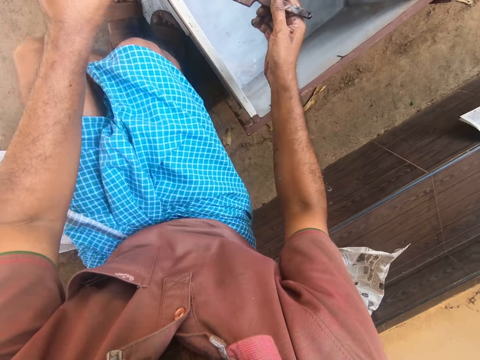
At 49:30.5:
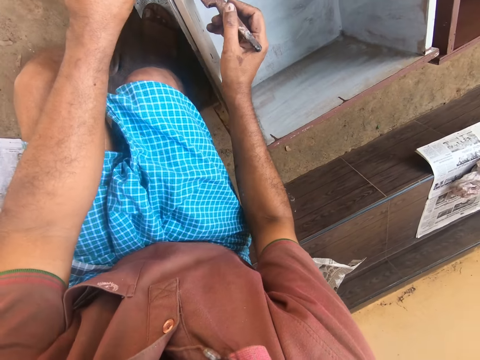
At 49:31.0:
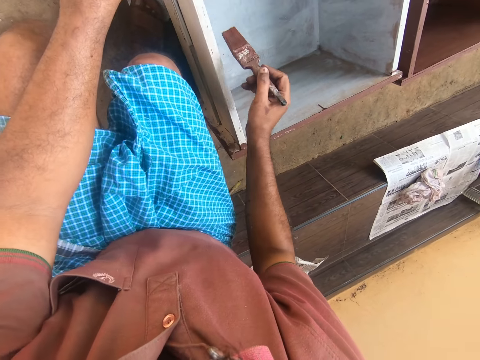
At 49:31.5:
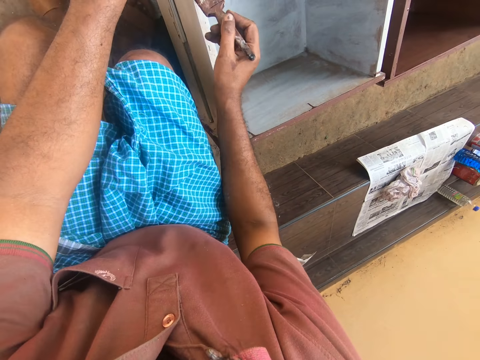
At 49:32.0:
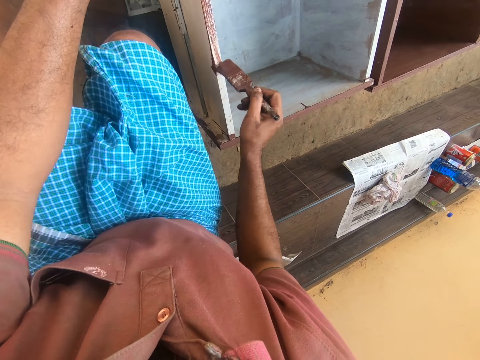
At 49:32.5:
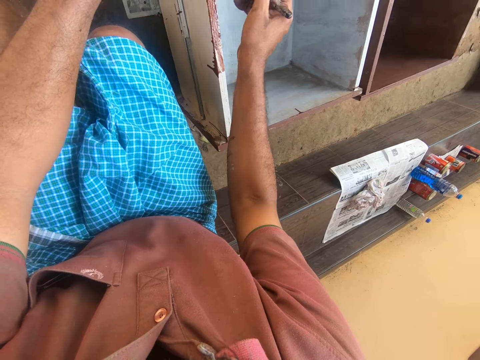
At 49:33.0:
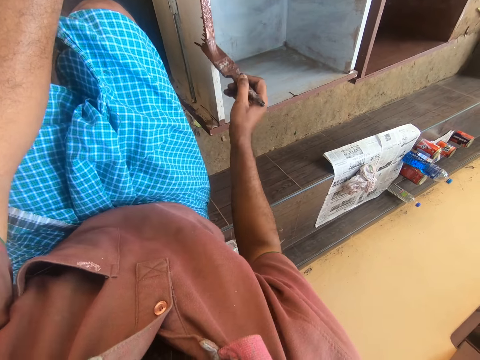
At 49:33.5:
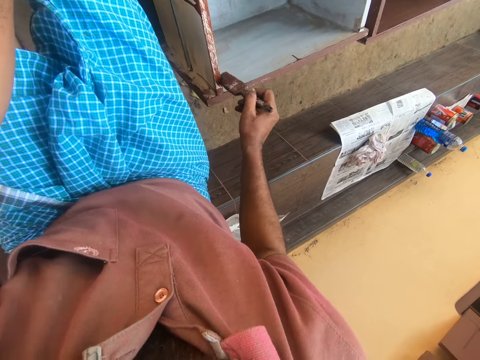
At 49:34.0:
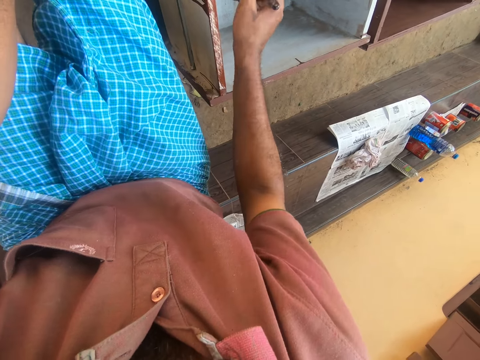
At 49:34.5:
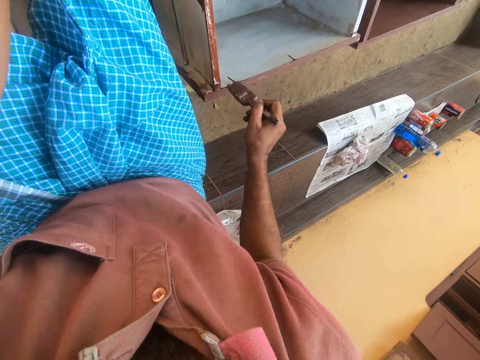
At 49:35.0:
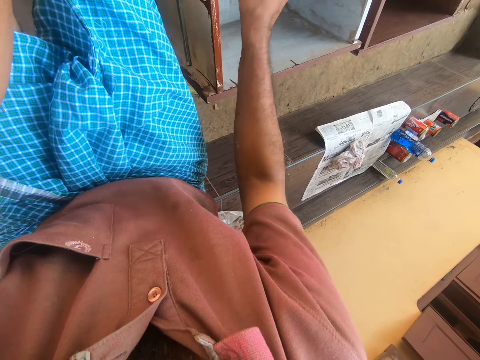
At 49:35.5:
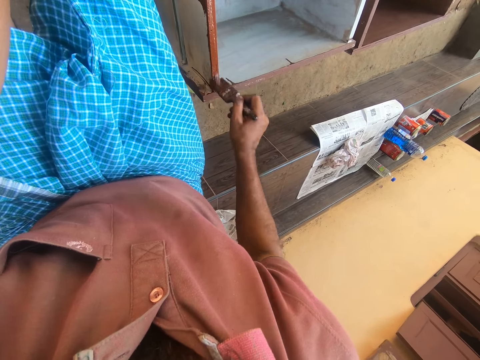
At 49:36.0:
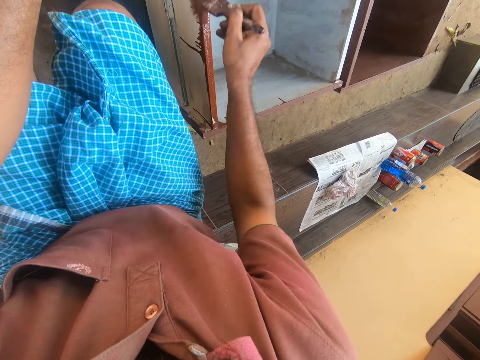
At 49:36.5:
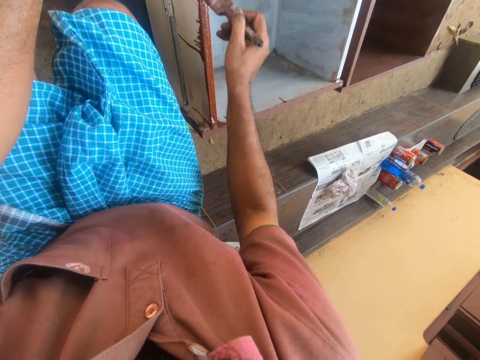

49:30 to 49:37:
The camera wearer paints the drawer.

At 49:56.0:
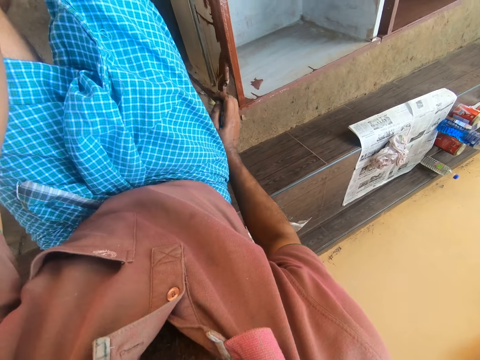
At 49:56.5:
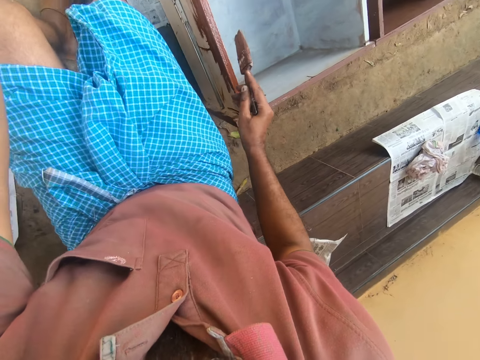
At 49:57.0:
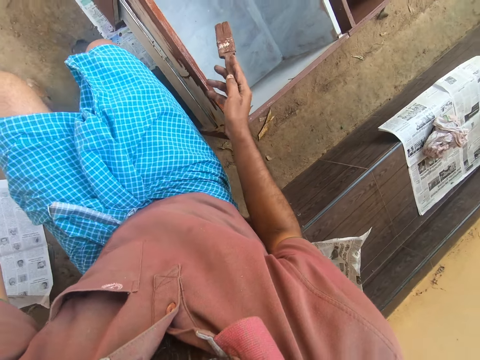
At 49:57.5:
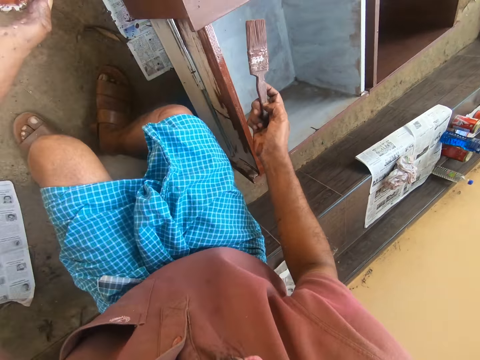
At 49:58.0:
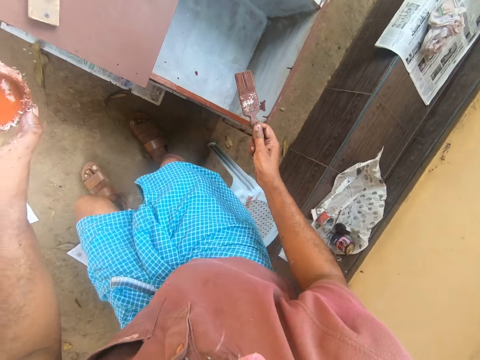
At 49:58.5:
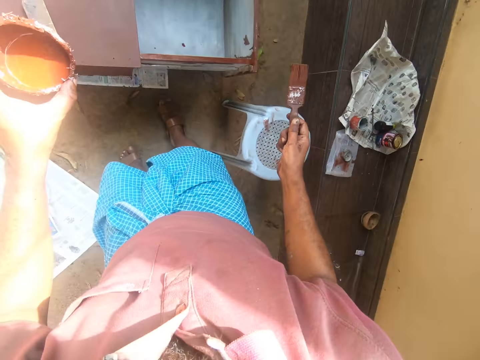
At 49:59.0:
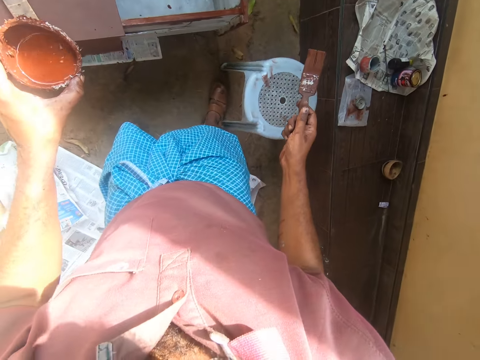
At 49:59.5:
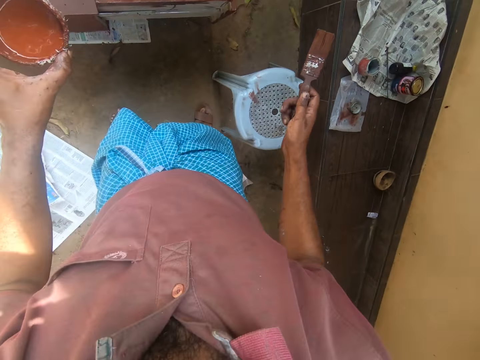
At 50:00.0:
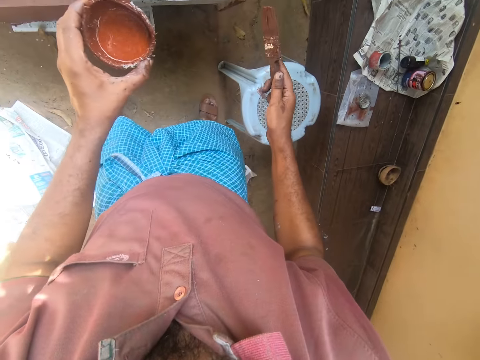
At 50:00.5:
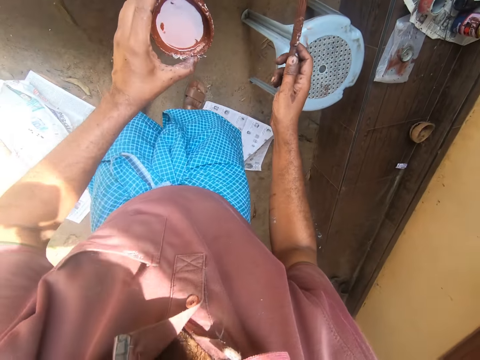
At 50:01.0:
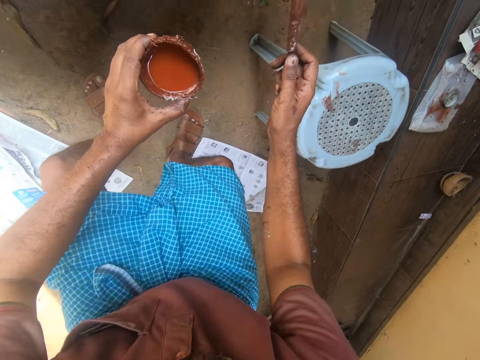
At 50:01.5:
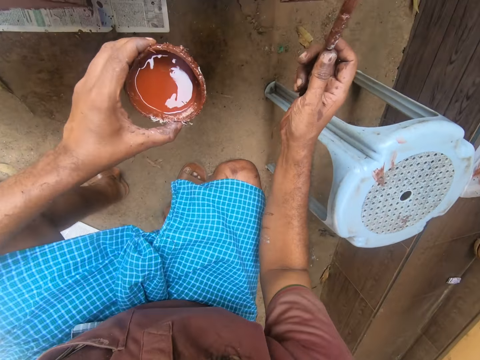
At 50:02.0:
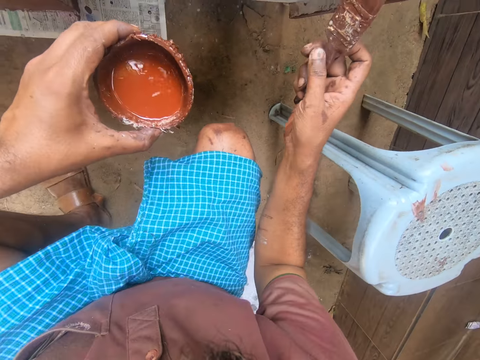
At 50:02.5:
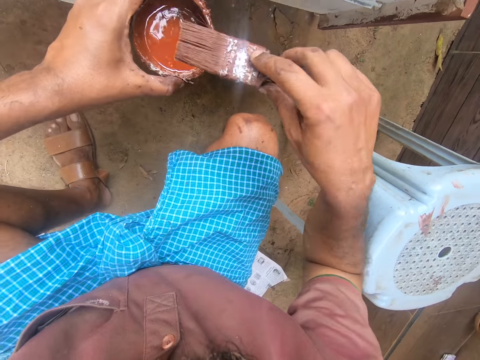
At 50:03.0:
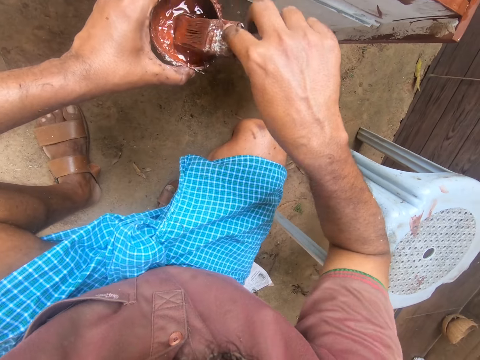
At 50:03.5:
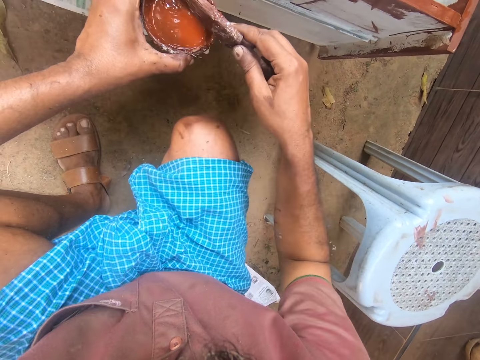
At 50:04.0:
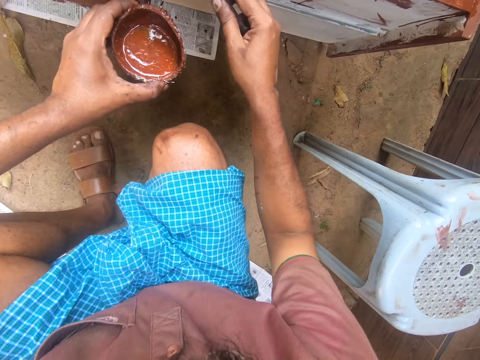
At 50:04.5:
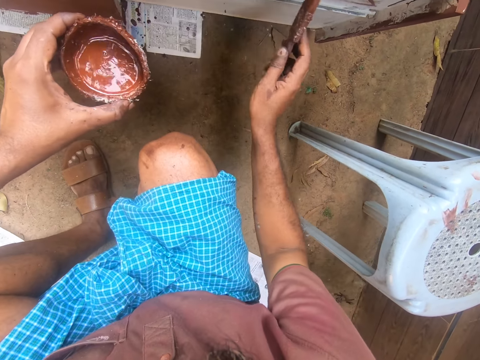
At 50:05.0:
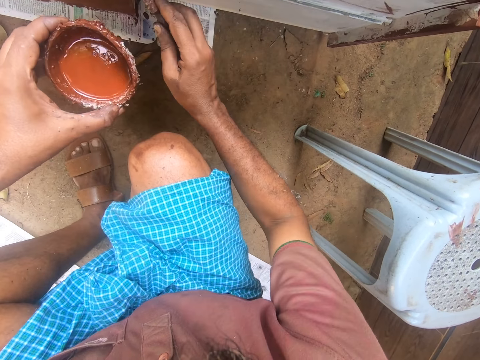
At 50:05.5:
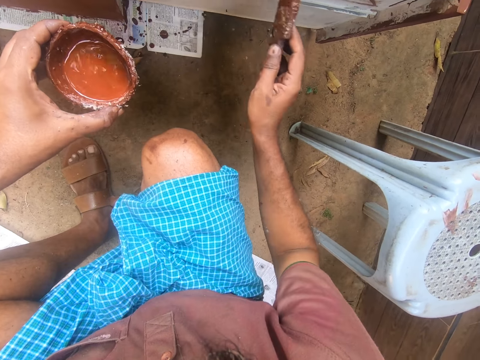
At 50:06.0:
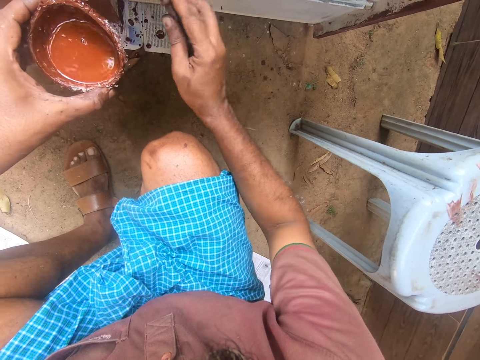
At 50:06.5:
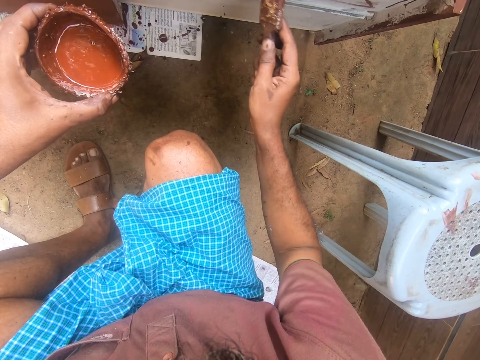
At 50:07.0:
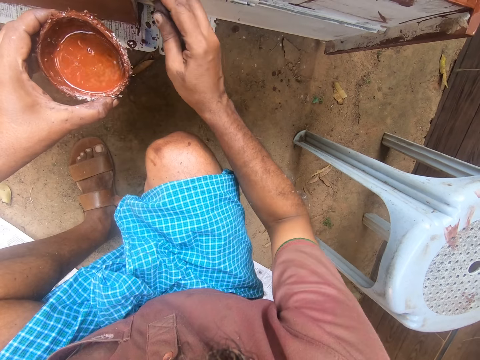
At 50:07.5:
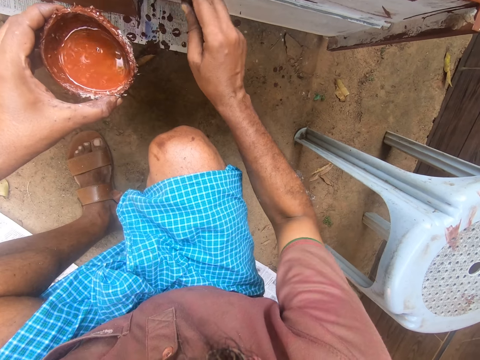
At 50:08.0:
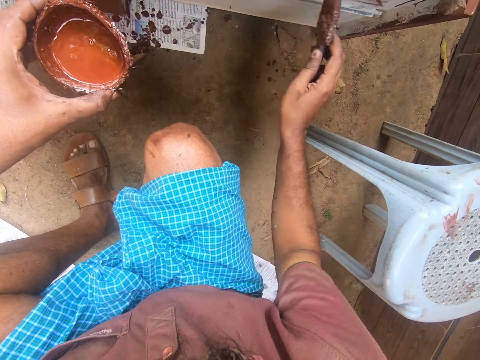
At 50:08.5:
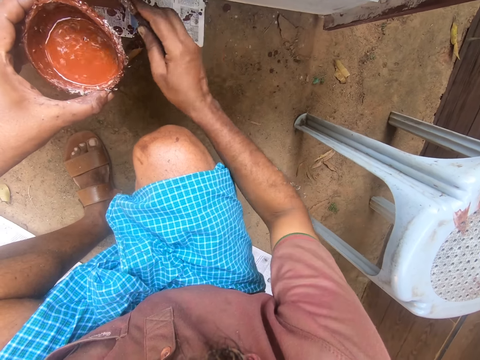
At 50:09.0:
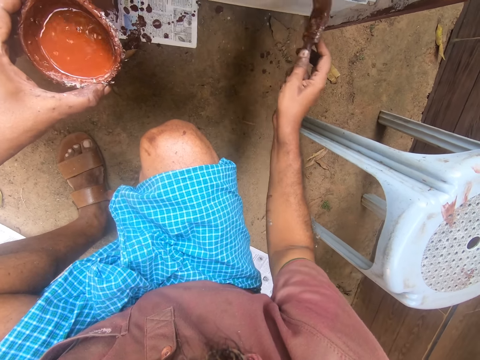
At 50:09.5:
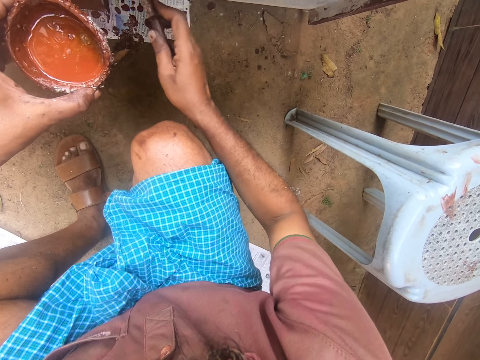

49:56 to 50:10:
The camera wearer stands up. They push the stool. They bend down. They dip the brush into the paint. They remove the brush from the paint. They paint the drawer.

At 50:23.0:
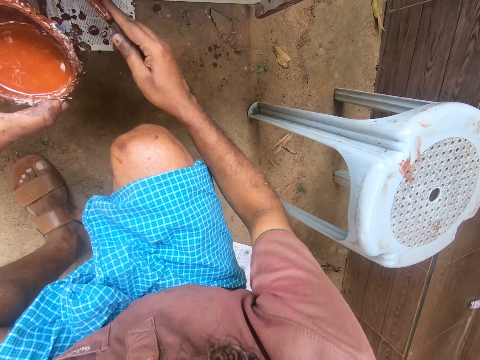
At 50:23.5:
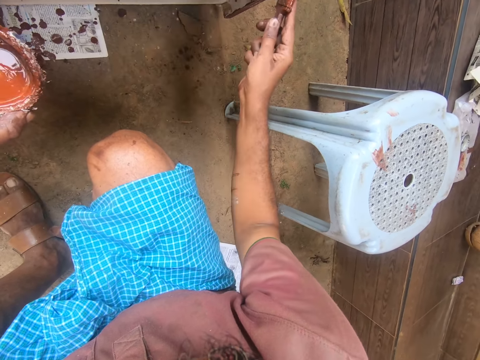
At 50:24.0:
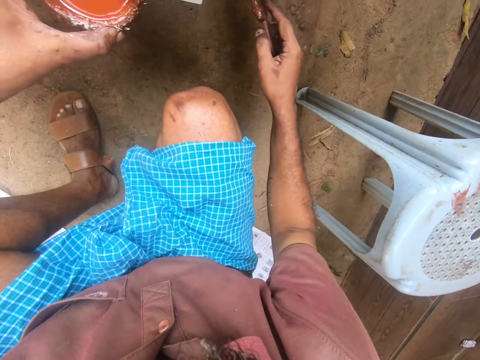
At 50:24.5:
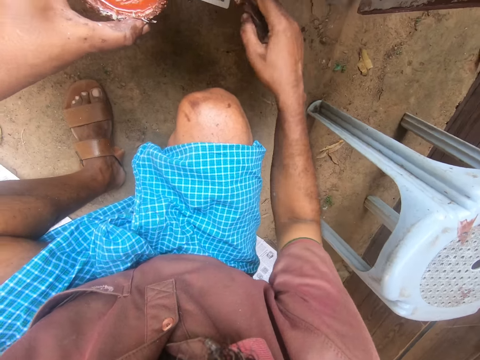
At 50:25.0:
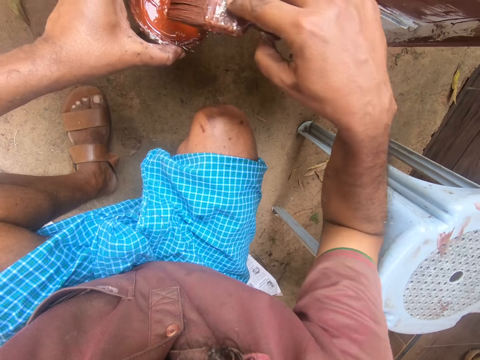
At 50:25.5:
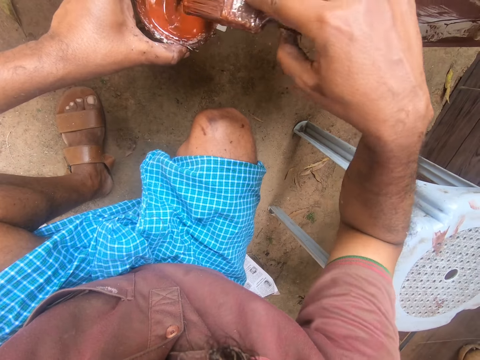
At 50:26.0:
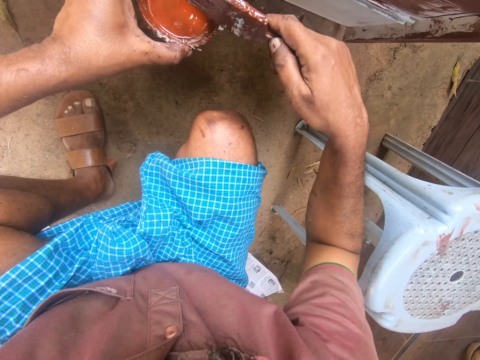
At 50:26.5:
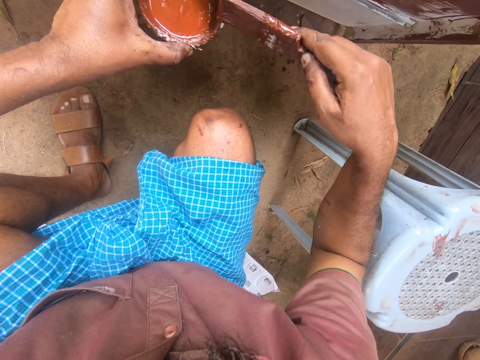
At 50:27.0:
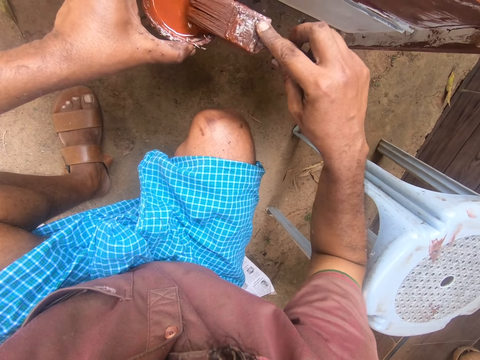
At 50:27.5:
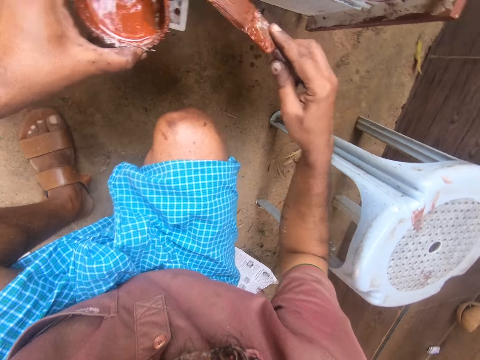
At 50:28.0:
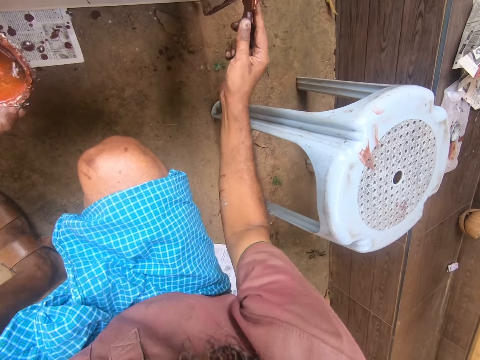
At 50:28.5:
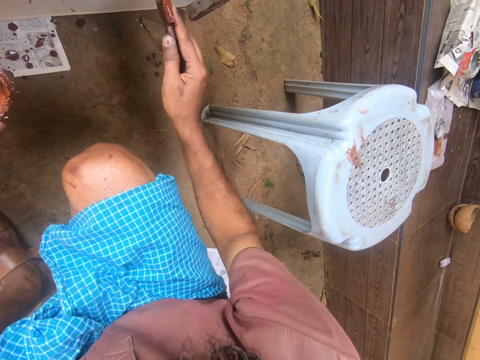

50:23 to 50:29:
The camera wearer dips the brush into the paint. They remove the brush from the paint. They remove excess paint from the brush. They paint the drawer.
